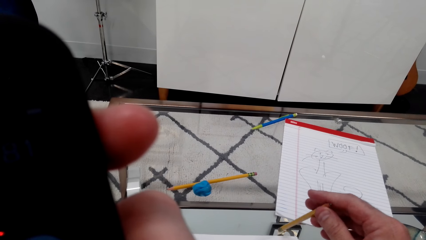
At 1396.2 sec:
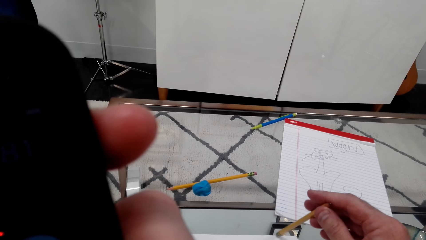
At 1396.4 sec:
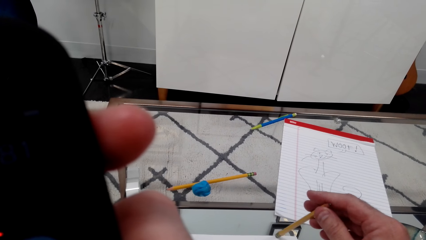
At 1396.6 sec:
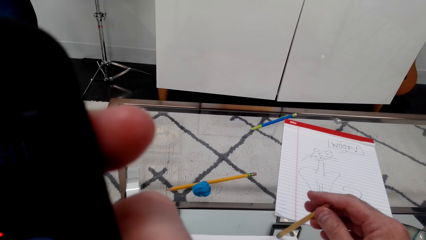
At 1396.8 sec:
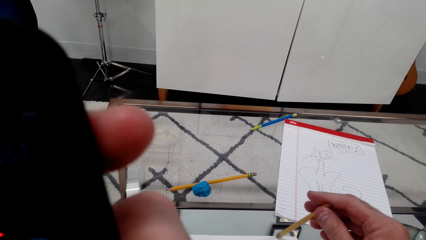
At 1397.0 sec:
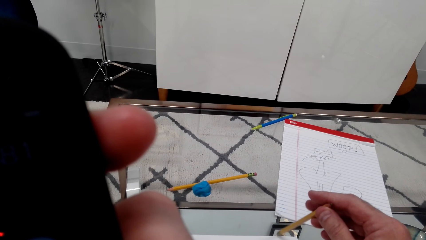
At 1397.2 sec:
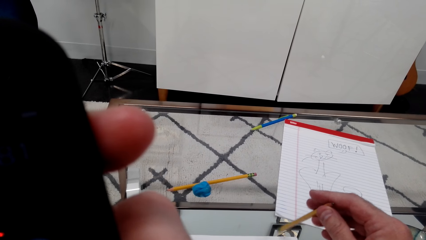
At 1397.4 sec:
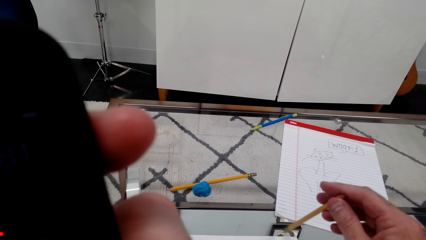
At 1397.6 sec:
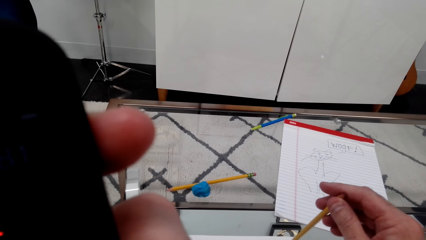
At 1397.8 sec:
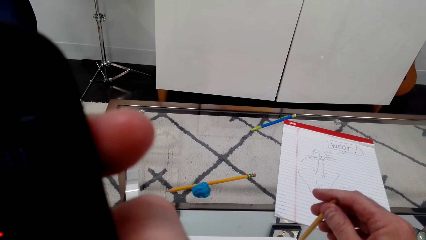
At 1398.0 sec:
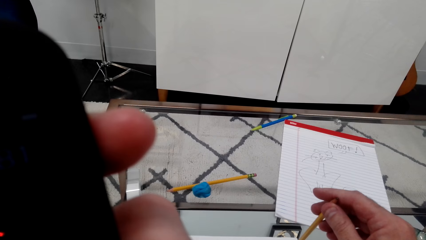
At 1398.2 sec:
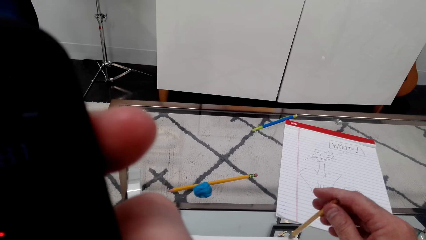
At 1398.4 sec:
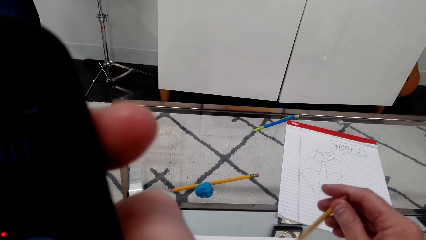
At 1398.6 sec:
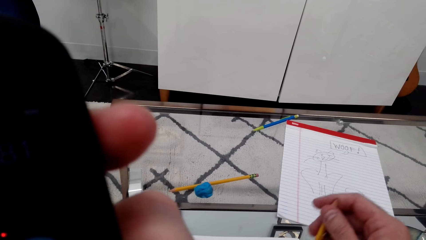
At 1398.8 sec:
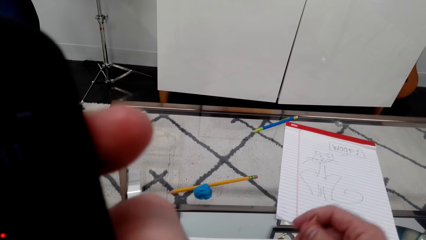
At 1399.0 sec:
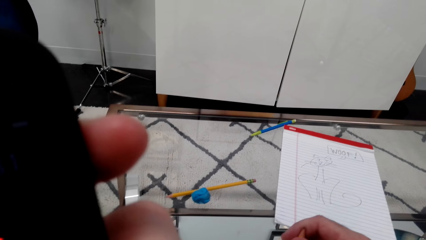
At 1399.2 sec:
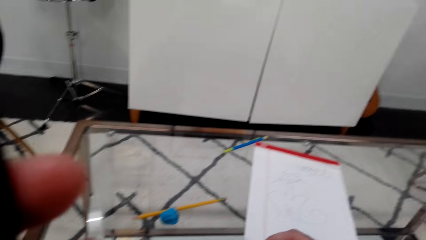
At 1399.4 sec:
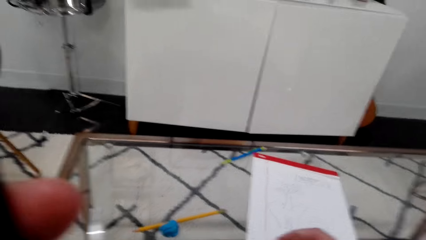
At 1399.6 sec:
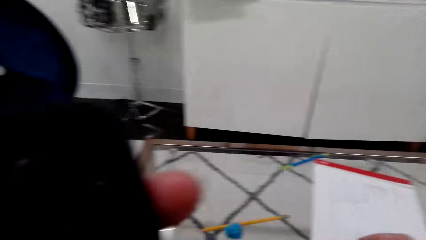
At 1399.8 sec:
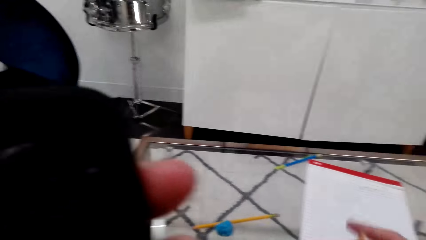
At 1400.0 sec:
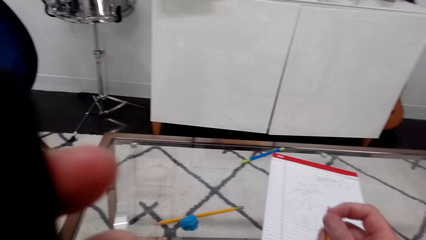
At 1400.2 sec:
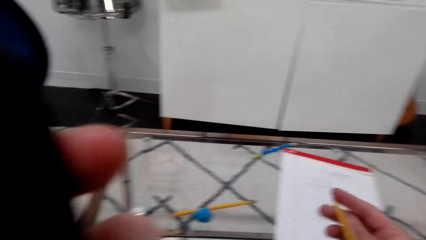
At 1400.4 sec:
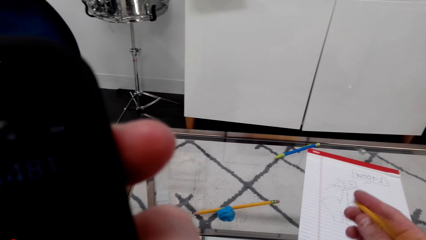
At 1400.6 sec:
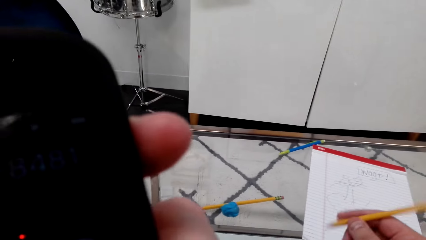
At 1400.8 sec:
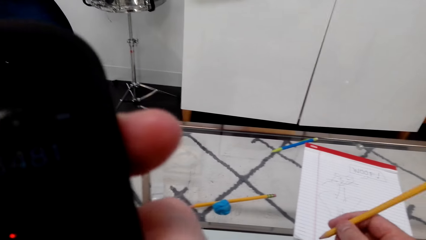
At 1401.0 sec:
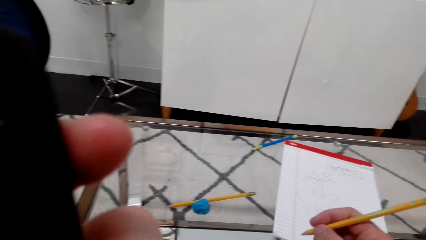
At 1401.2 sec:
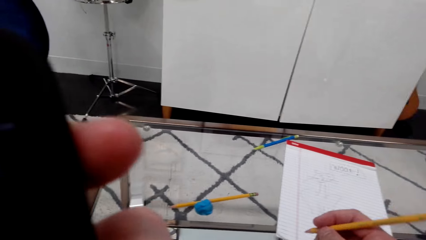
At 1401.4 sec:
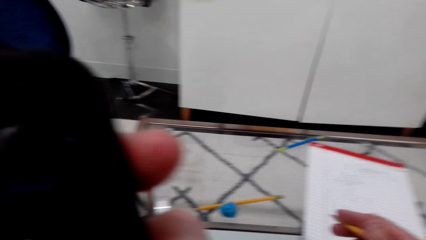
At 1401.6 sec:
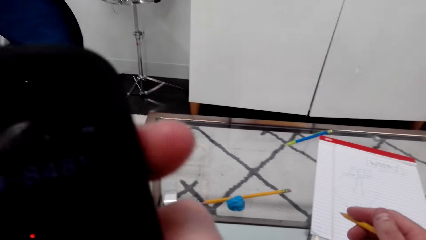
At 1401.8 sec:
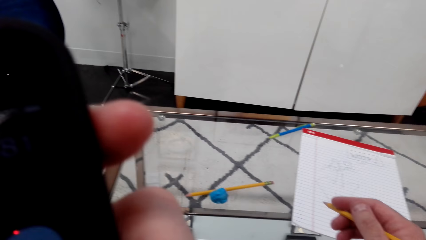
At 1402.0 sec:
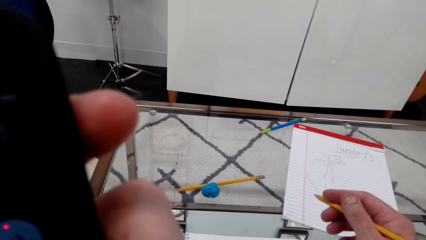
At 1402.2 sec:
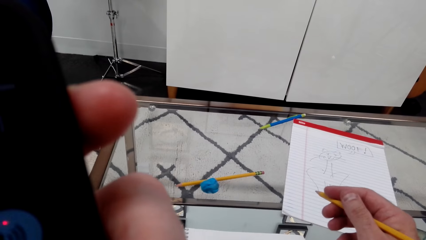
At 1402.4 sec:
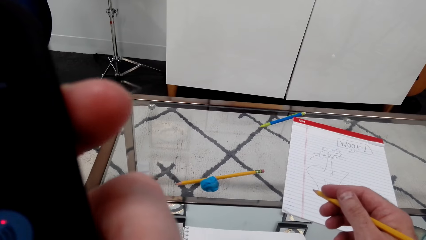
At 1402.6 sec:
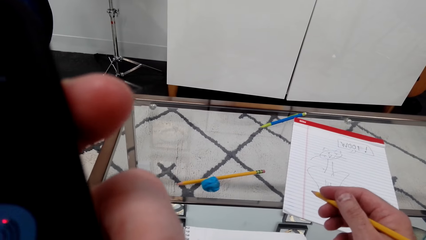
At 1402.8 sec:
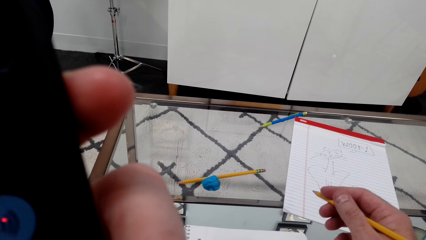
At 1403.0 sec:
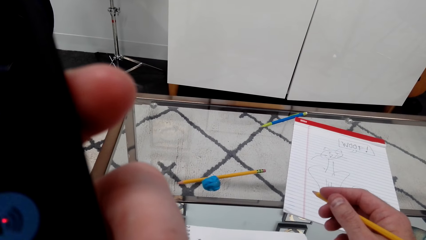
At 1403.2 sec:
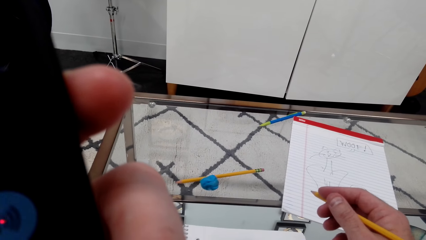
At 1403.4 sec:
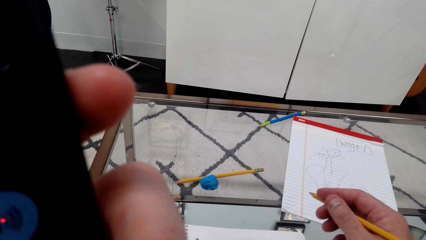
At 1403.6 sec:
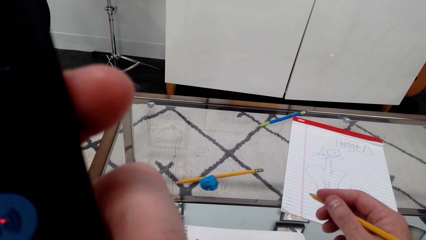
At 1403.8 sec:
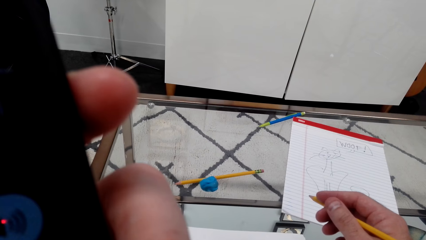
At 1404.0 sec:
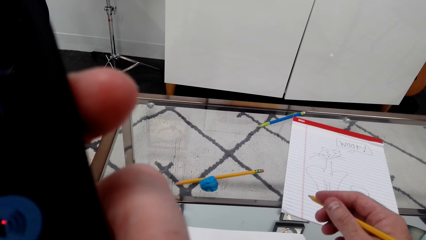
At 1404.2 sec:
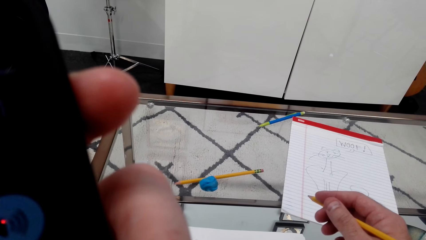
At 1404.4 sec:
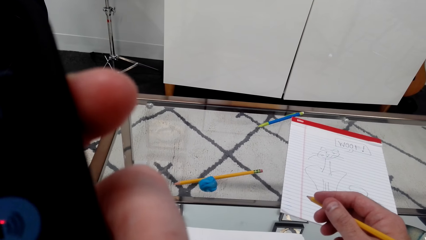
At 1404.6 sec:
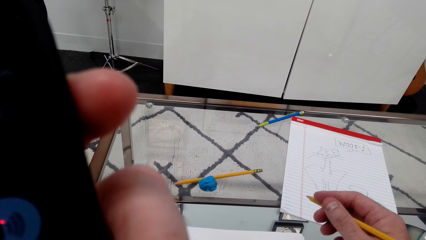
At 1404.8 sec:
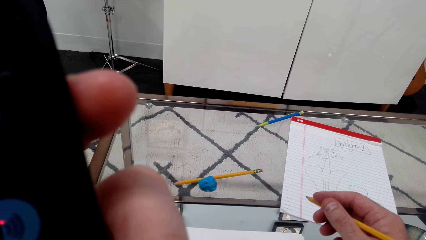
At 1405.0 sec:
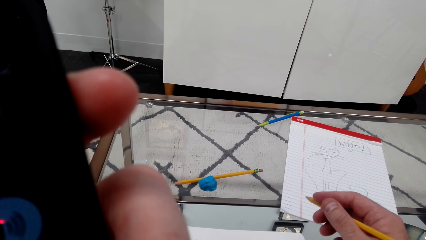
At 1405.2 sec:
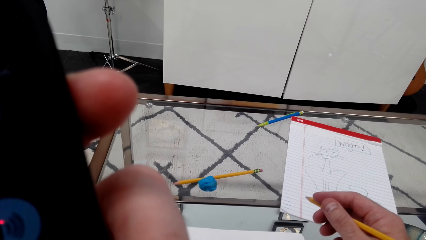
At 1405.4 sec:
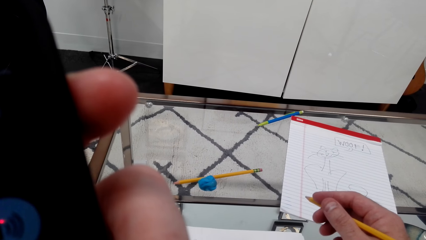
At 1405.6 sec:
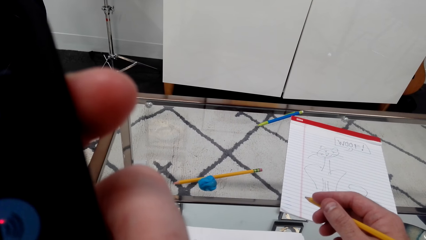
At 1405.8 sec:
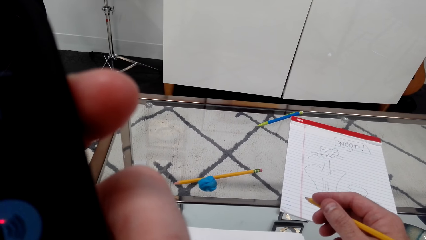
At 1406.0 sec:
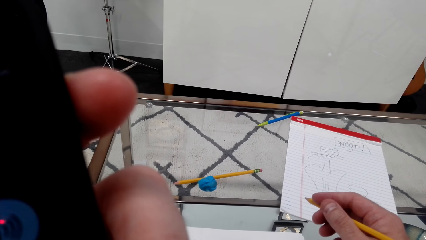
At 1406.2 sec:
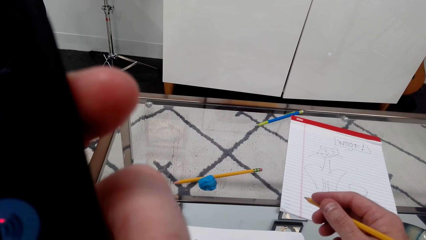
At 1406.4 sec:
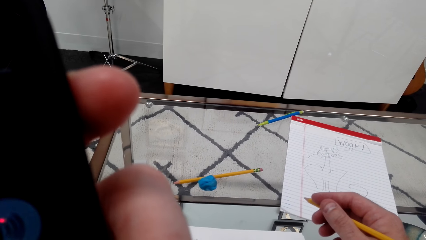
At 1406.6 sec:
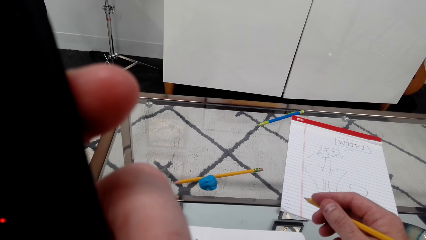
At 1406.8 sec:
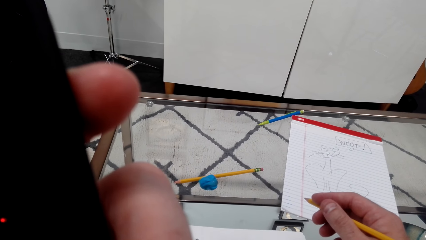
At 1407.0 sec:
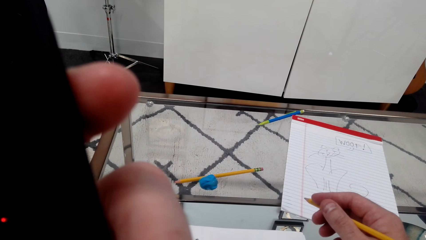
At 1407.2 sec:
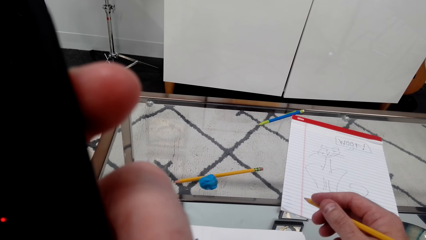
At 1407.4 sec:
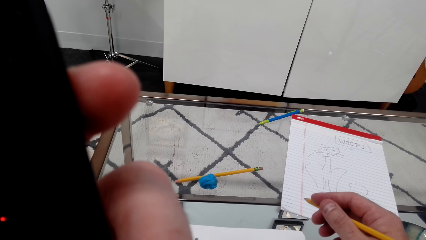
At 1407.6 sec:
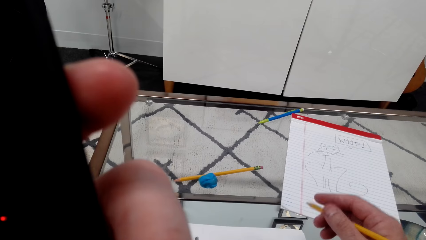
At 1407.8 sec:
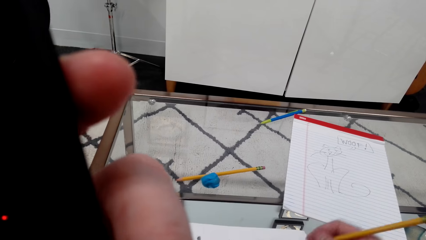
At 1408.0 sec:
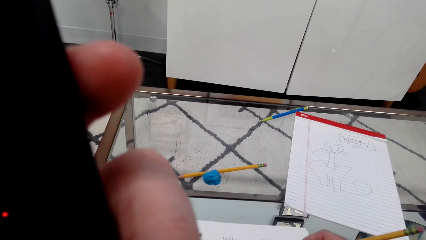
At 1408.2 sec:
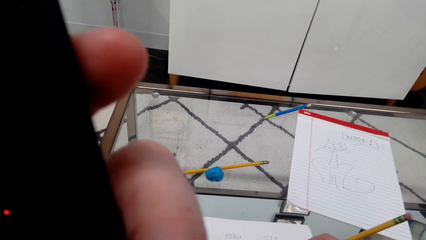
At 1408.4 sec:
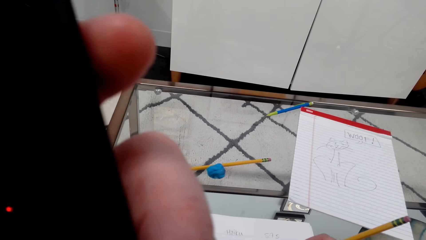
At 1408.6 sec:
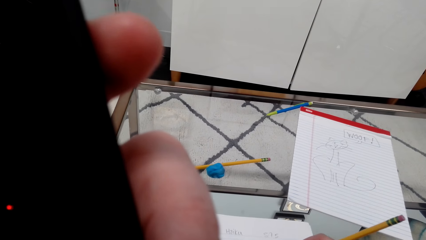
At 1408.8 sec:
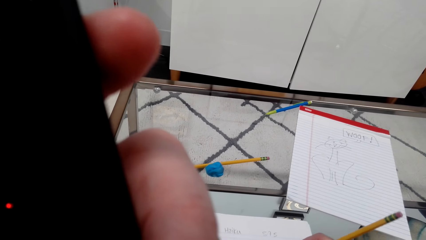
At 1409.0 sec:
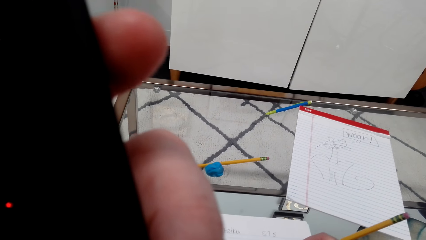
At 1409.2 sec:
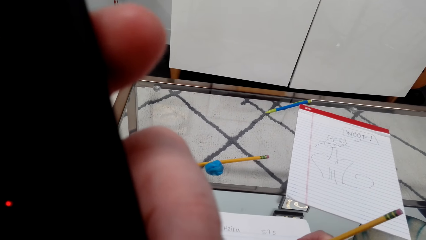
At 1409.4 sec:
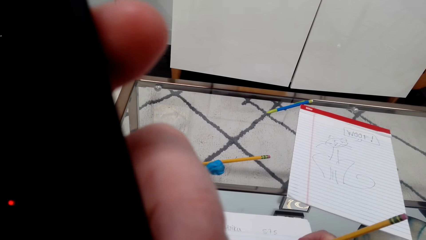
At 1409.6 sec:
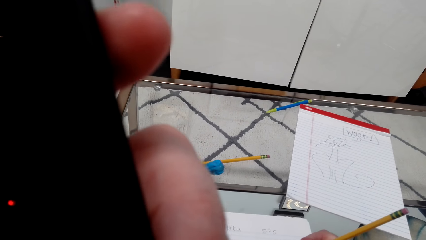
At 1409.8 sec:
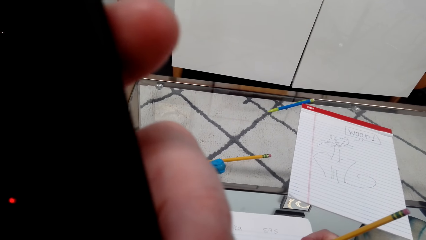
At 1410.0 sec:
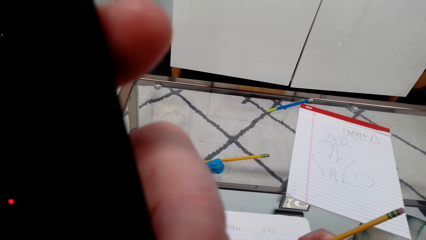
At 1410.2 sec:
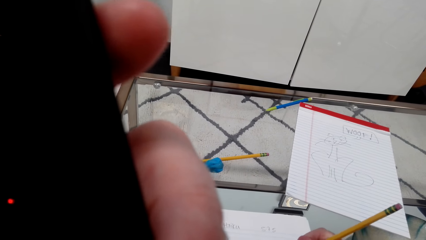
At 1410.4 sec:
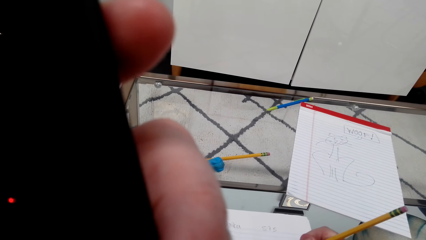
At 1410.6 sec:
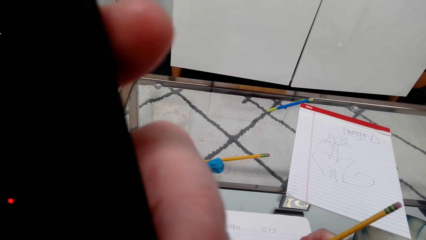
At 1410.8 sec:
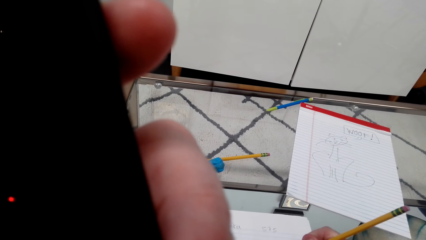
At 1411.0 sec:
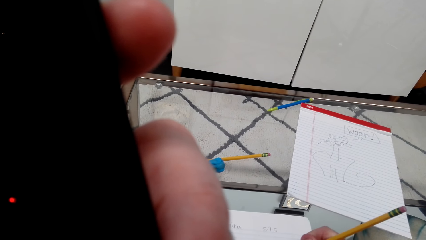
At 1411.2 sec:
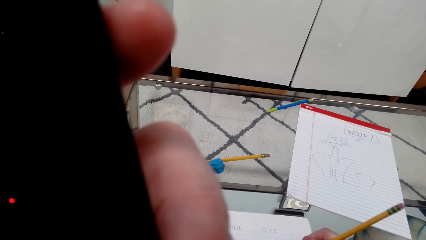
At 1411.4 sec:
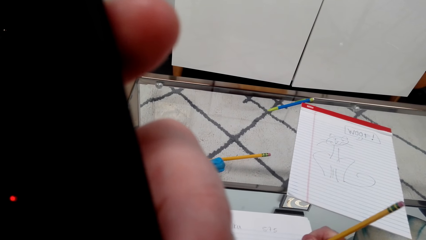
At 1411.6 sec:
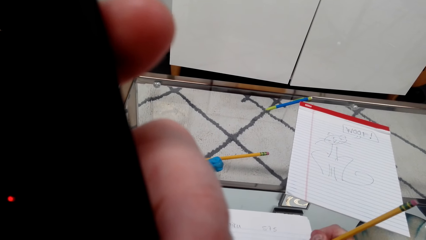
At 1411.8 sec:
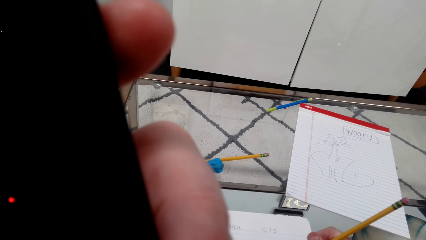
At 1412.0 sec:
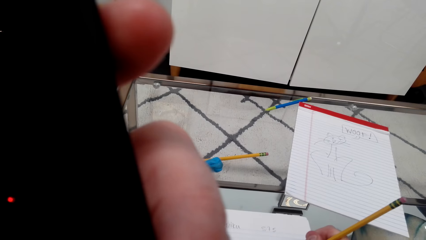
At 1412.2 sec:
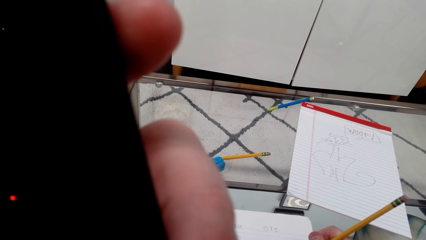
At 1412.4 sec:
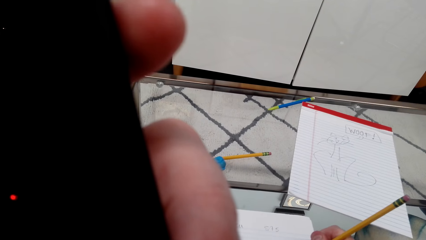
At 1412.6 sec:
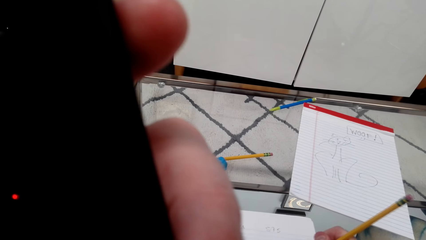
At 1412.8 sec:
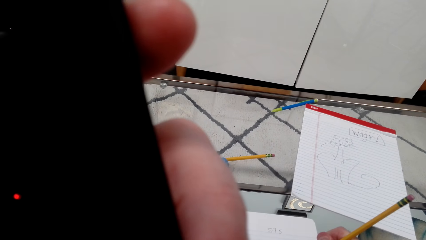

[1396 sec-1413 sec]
The camera wearer taps the pencil on the book. They rotate the pencil by hand. They move the pencil. They write on the book.
